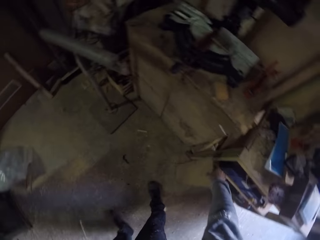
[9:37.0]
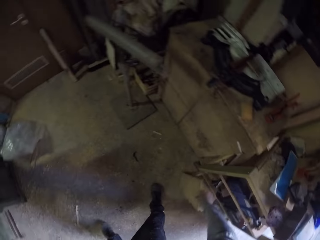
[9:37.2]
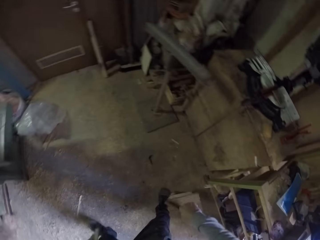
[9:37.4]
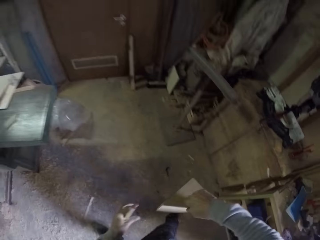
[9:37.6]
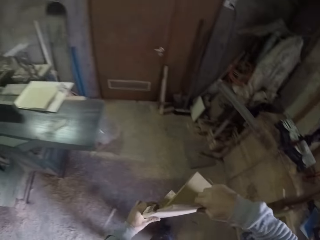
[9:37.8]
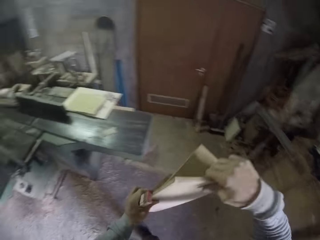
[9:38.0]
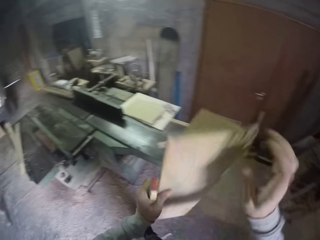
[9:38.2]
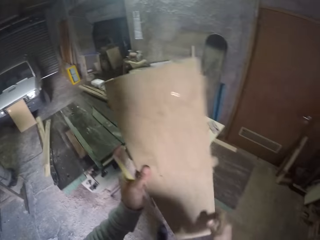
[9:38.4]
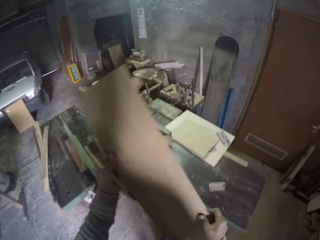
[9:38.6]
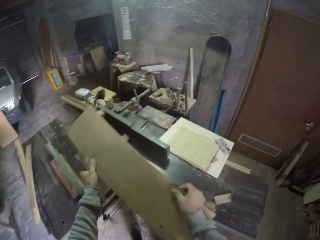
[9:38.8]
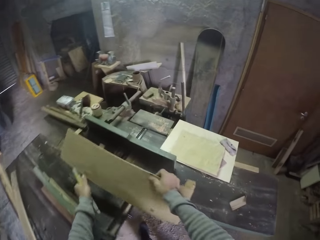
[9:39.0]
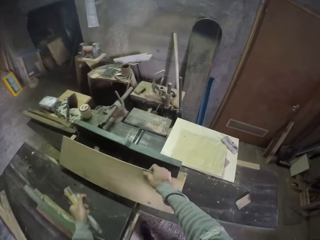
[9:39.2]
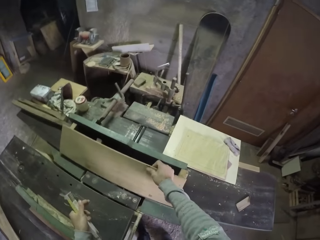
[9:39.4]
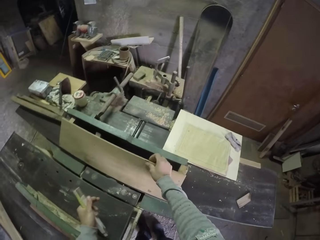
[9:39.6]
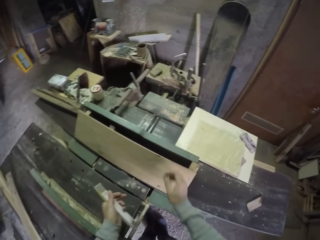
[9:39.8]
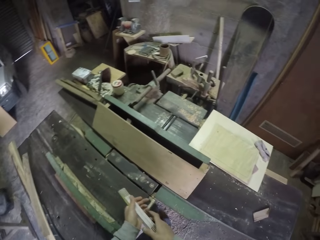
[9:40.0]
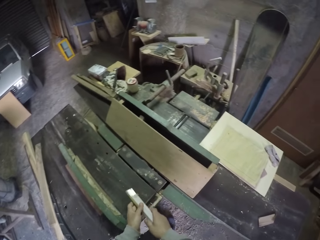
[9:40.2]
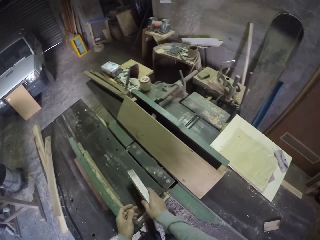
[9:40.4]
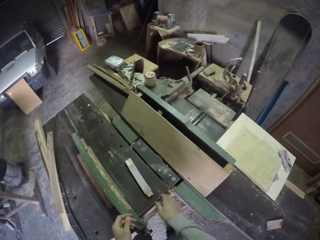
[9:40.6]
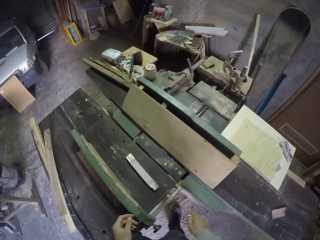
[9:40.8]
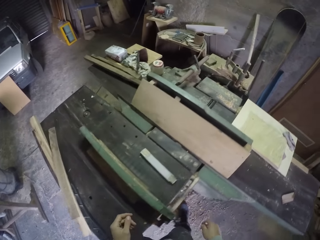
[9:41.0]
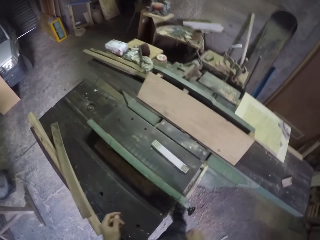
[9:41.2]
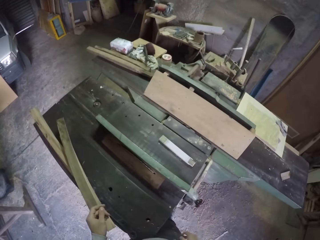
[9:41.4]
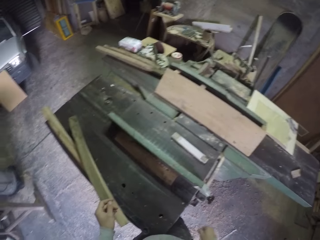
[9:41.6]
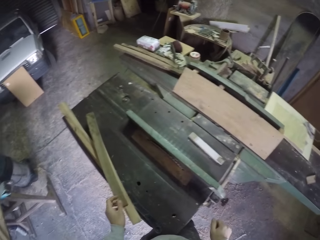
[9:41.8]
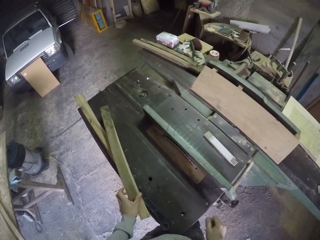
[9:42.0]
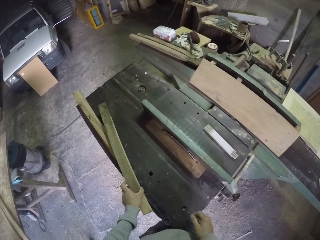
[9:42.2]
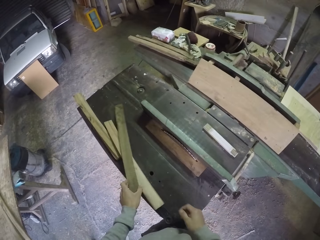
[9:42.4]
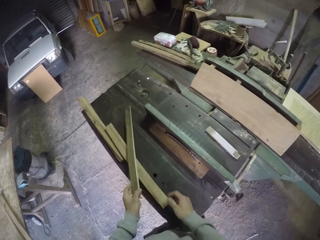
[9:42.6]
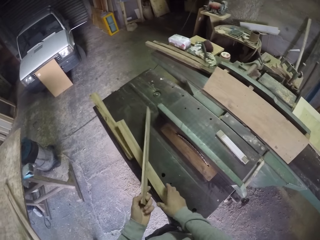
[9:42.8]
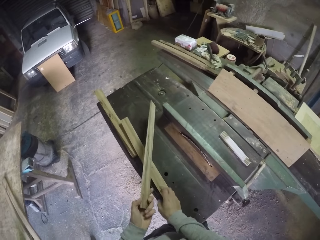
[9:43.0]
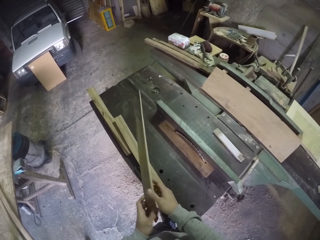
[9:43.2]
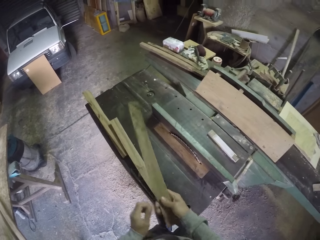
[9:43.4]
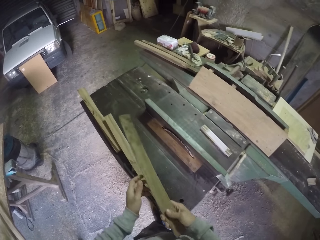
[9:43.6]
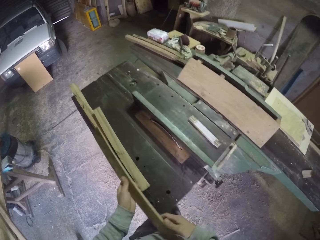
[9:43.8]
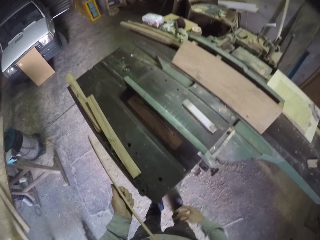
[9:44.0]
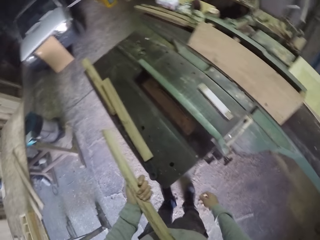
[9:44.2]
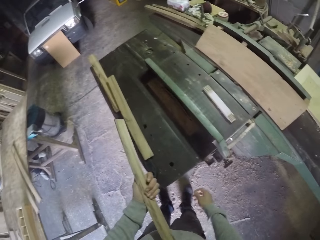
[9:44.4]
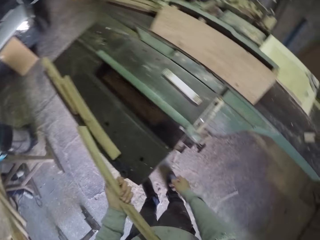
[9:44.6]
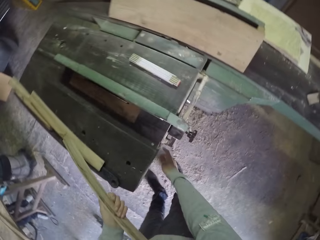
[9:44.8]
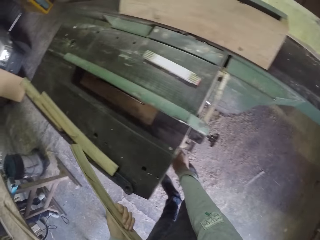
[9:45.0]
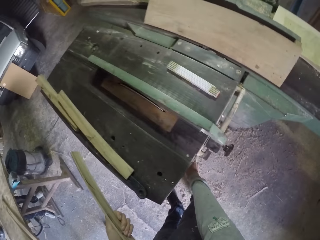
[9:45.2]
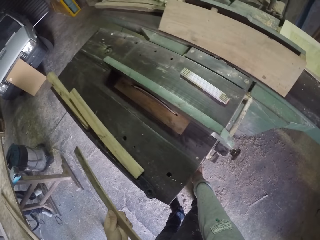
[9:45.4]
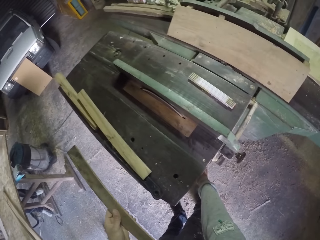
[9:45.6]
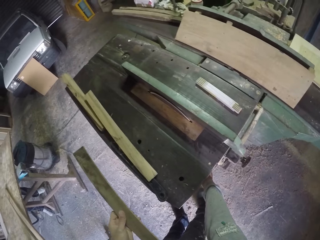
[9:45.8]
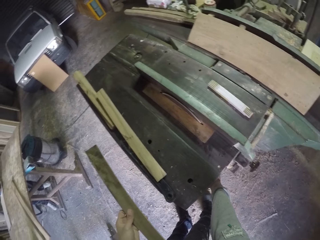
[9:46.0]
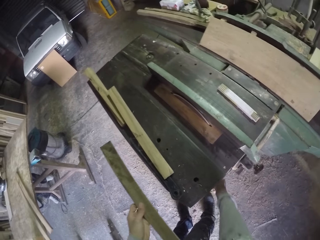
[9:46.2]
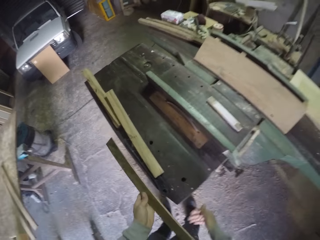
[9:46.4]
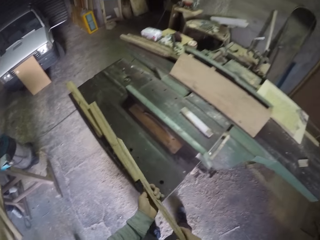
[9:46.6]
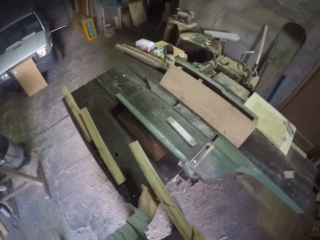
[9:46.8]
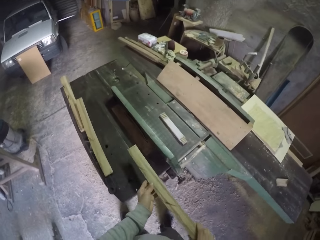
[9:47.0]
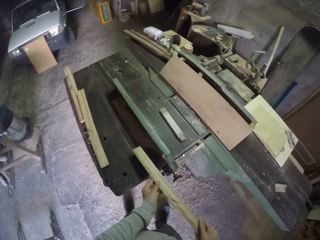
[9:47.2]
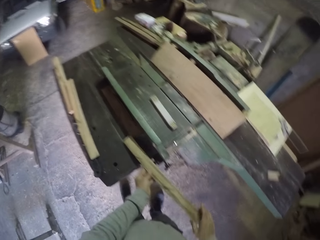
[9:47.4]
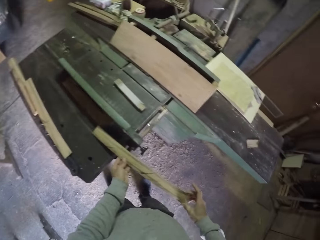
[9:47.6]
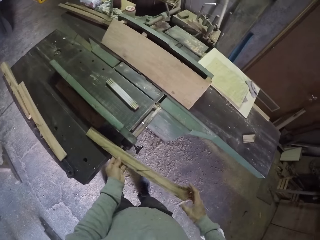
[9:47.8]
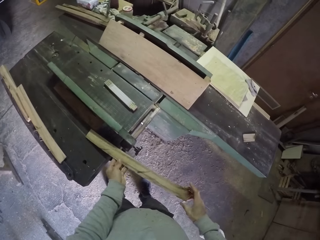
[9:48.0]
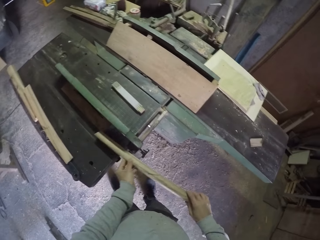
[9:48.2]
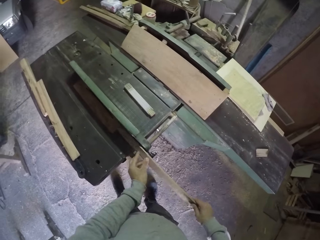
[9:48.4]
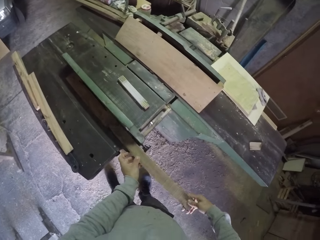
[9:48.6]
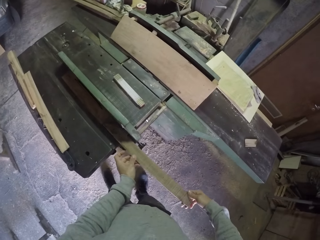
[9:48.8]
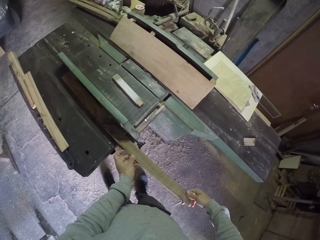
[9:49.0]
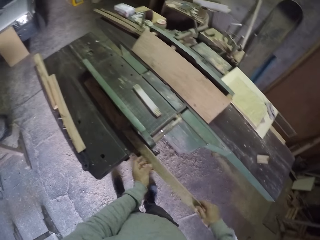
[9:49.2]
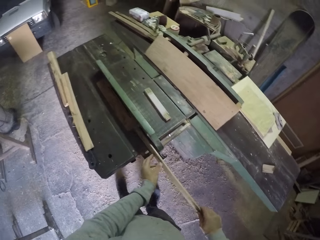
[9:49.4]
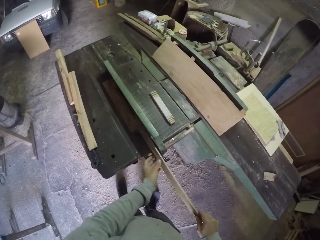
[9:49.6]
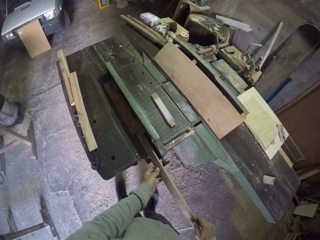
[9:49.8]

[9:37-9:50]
The camera wearer picks a wood from a stool with his right hand. He holds the wood with both hands and walks towards the work bench. He drops the wood in his hands on the work bench or table saw. He passes the tape in his right hand to his left hand. He drops the tape in his right hand on the work bench. He picks the wood on the work bench with his left hand. He holds the wood in his left hand with both hands. He pulls the lever of the work bench with his right hand. He flicks on the table saw. He holds the wood in his left hand with both hands. He places the wood in his hands on the work bench.

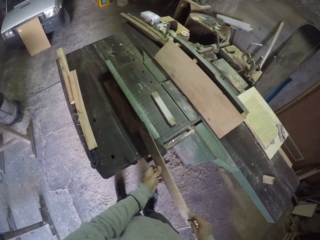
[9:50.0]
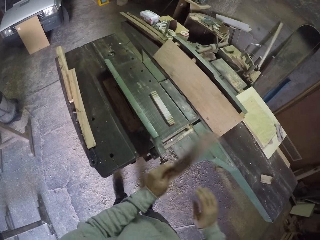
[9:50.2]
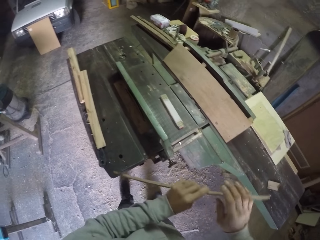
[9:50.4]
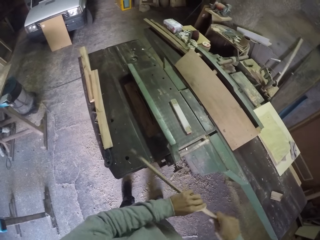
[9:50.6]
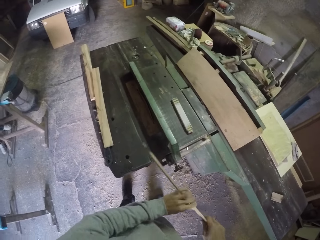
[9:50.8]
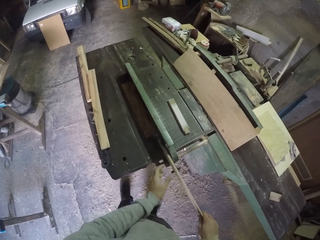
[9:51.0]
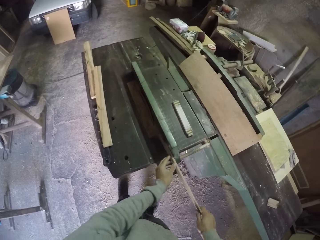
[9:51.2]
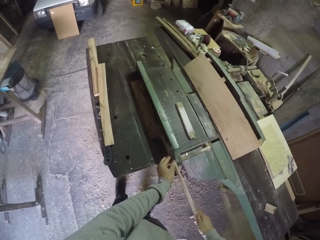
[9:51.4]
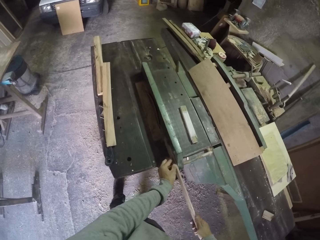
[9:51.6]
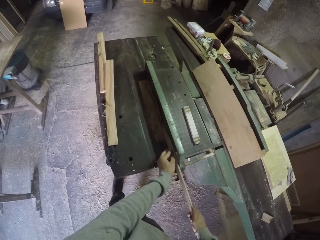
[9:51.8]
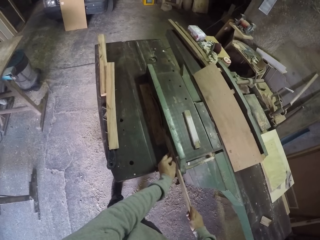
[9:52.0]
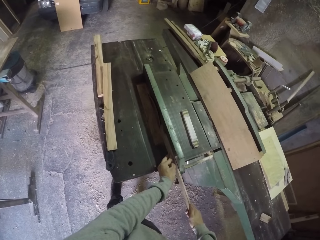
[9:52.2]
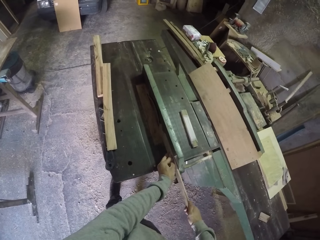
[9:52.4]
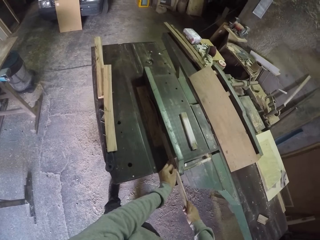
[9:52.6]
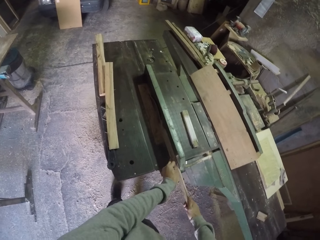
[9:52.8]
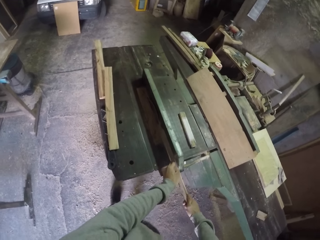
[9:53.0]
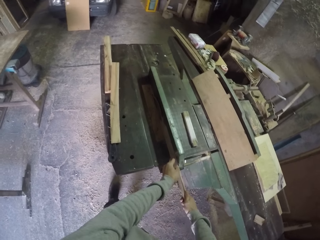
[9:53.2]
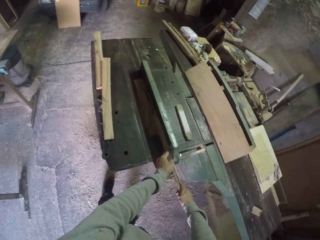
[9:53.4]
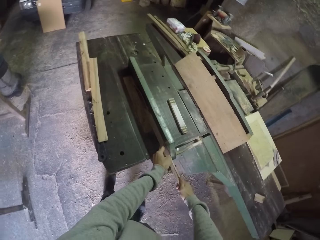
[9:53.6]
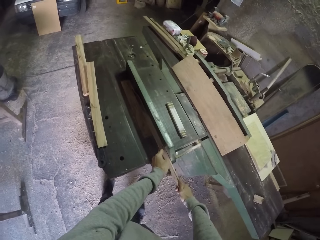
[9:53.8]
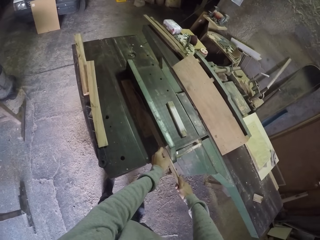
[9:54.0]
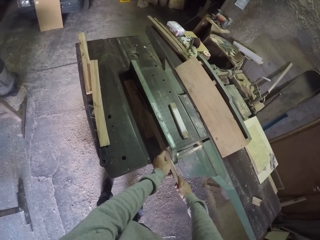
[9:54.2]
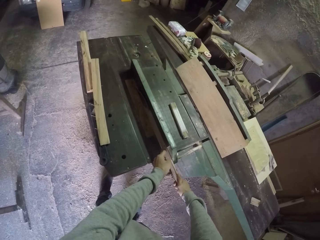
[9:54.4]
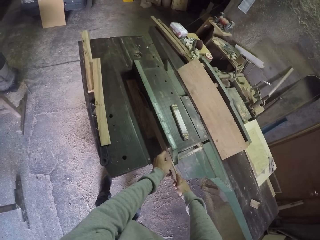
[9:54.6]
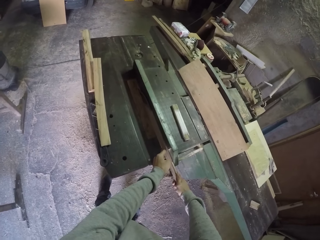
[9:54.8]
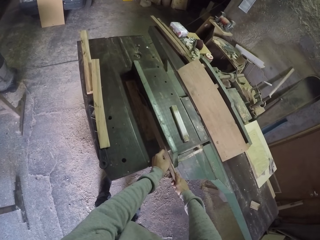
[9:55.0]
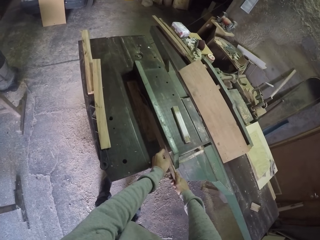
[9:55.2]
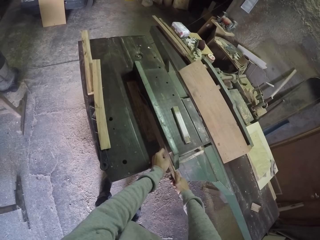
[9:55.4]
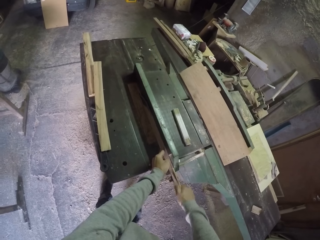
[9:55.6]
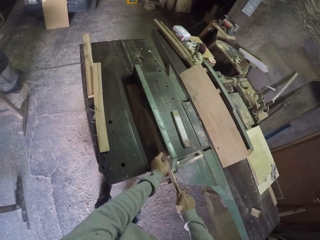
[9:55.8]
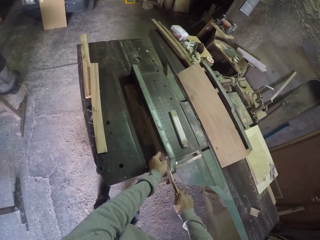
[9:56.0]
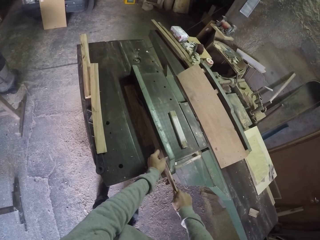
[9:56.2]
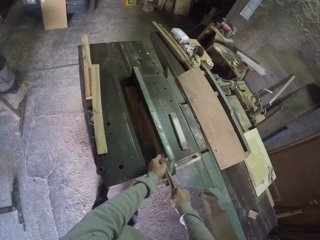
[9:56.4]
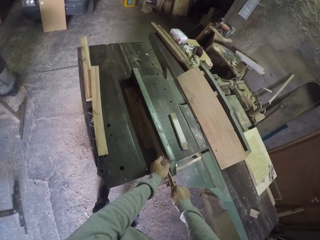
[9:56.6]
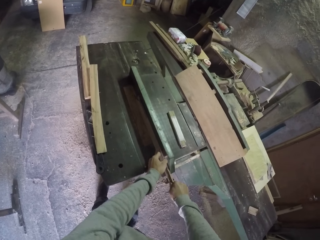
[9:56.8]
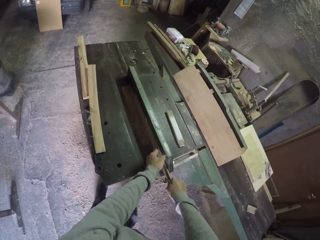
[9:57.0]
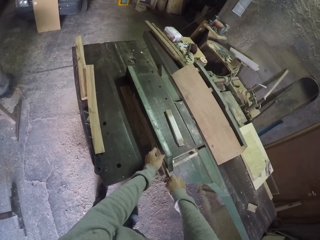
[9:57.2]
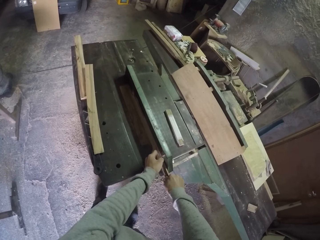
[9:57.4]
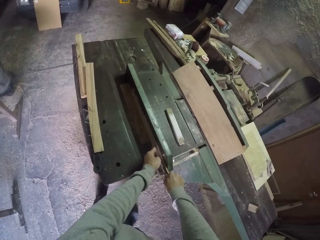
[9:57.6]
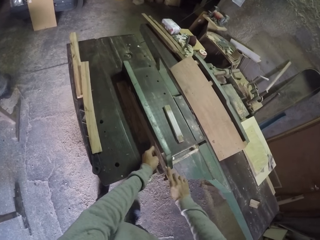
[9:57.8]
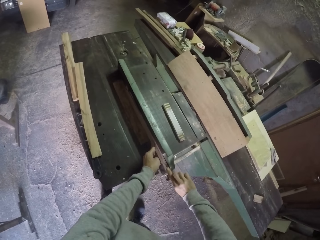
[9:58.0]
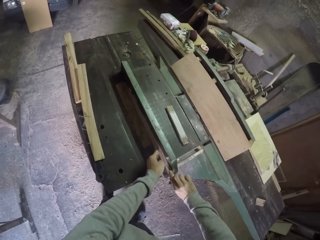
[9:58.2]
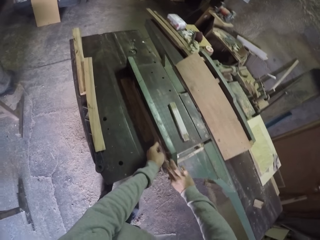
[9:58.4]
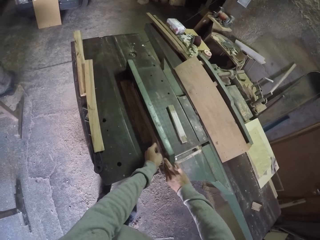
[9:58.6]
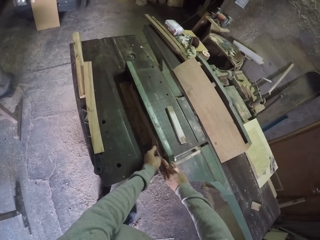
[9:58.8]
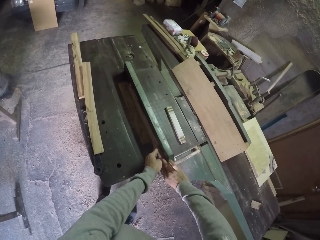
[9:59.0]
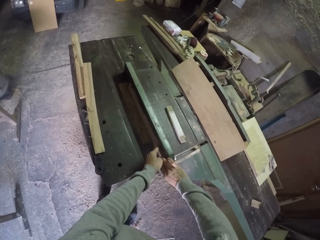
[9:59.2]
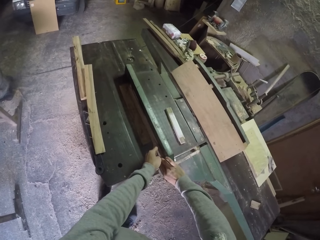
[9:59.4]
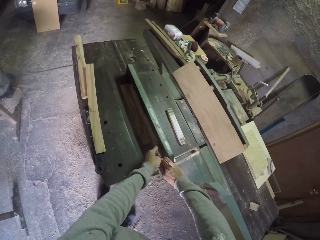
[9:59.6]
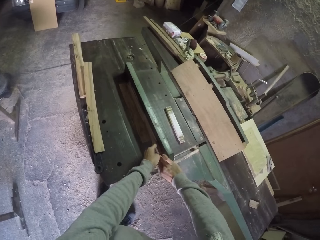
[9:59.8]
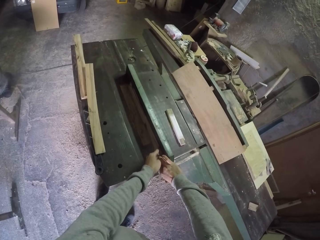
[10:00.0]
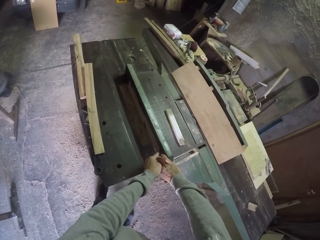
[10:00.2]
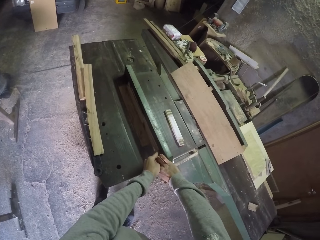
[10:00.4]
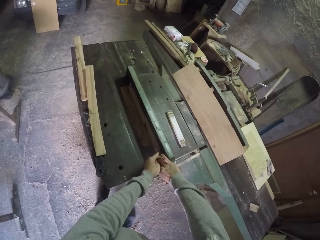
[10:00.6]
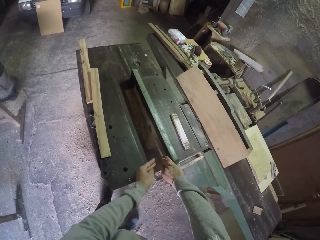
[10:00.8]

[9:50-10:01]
The camera wearer lifts the wood in his hands from the work bench. He turns the wood. He places the wood in his right hand on the work bench. He saws the wood in his hands on the work bench with the table saw.
